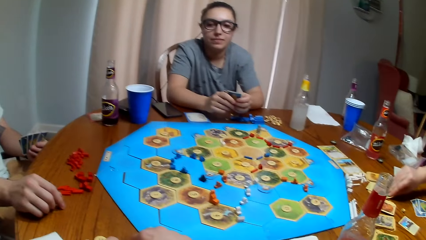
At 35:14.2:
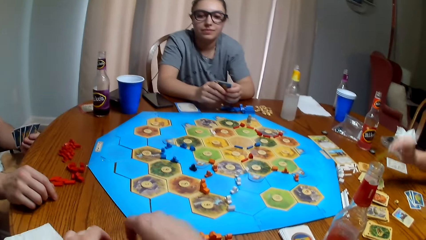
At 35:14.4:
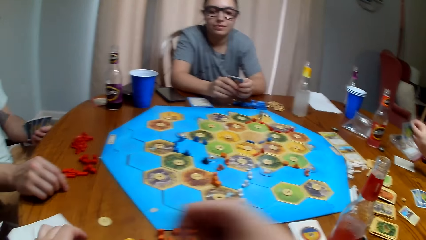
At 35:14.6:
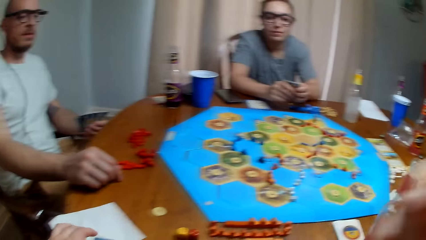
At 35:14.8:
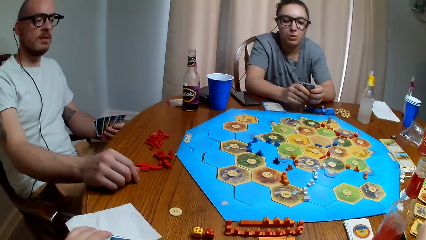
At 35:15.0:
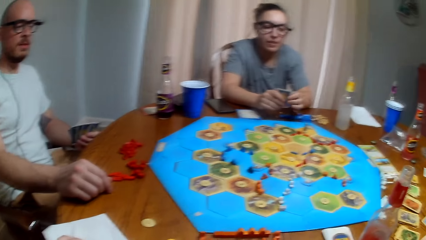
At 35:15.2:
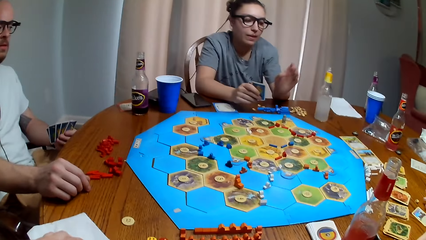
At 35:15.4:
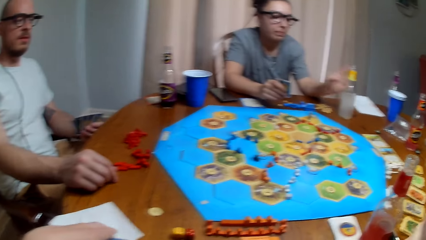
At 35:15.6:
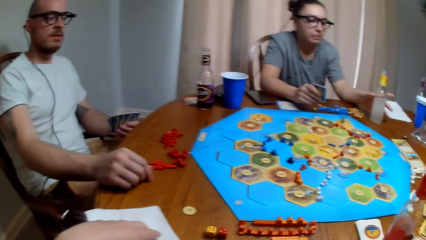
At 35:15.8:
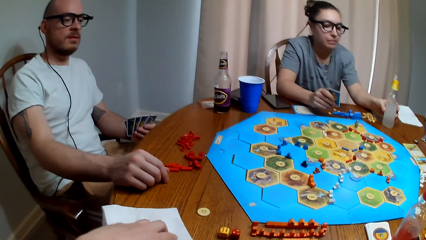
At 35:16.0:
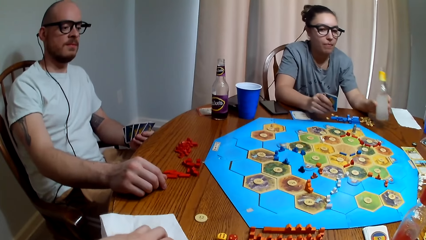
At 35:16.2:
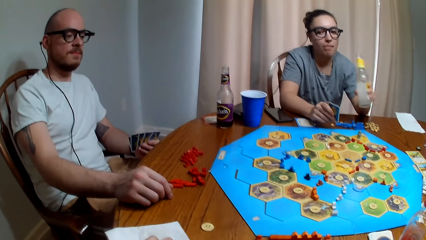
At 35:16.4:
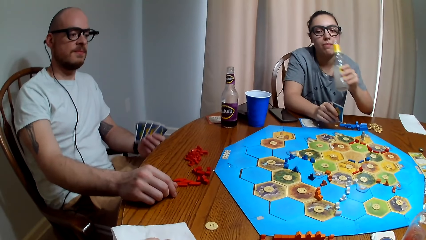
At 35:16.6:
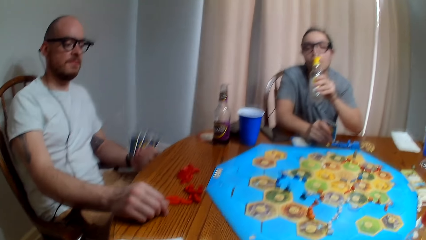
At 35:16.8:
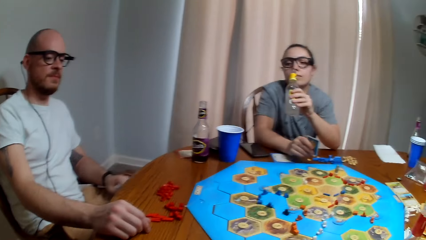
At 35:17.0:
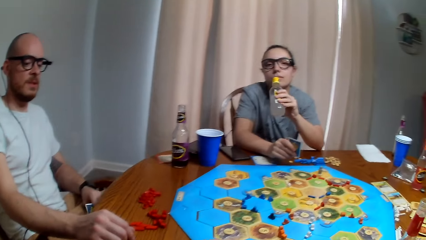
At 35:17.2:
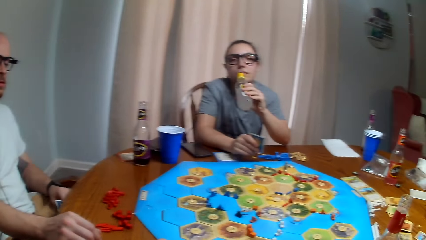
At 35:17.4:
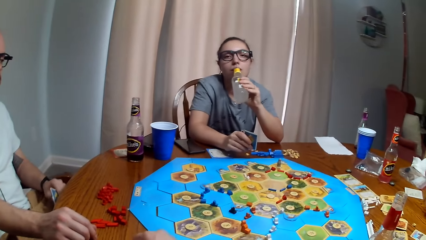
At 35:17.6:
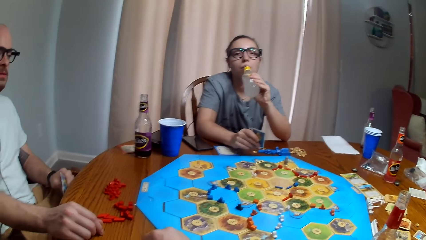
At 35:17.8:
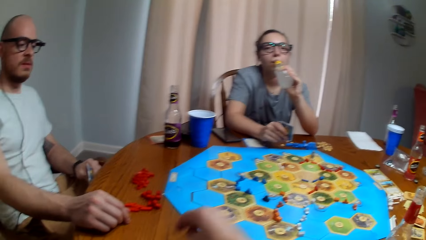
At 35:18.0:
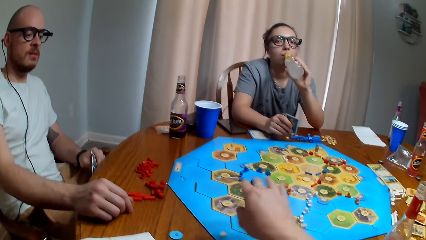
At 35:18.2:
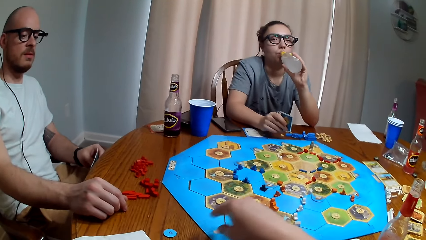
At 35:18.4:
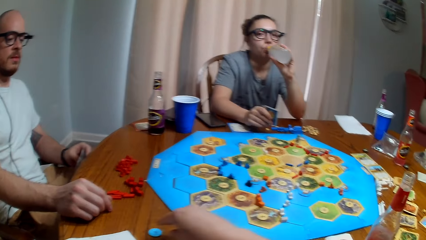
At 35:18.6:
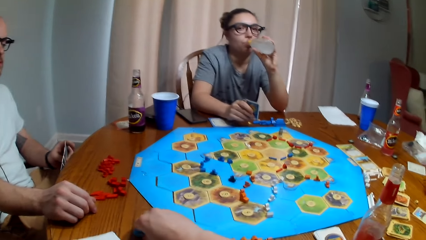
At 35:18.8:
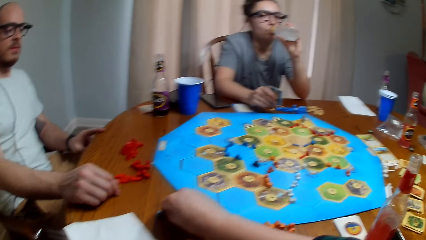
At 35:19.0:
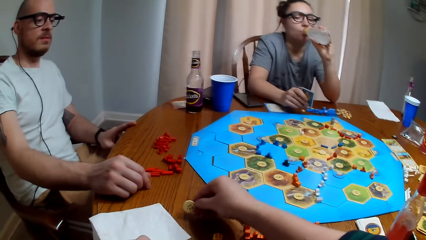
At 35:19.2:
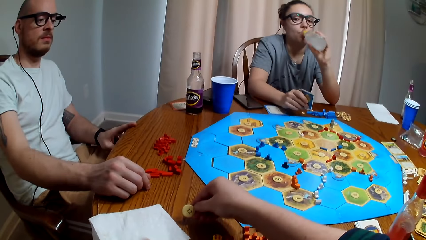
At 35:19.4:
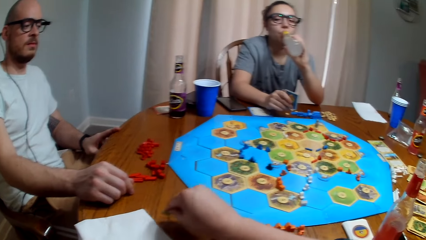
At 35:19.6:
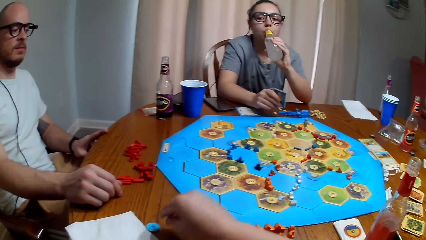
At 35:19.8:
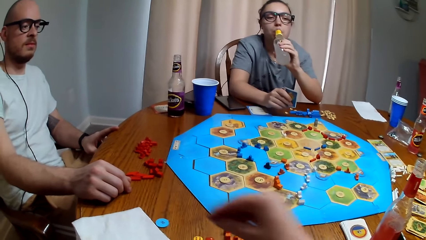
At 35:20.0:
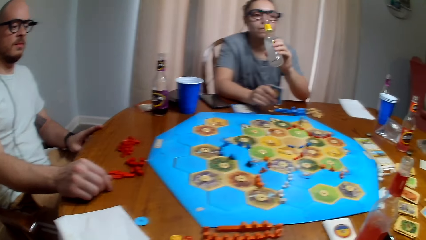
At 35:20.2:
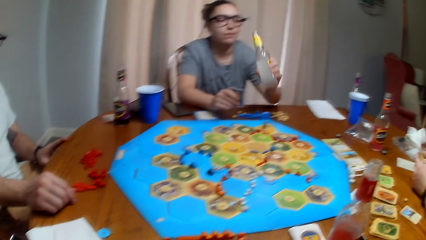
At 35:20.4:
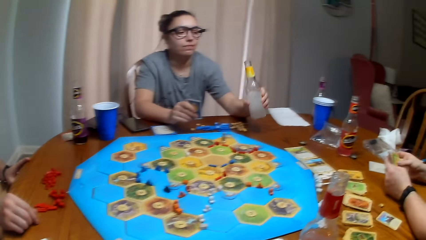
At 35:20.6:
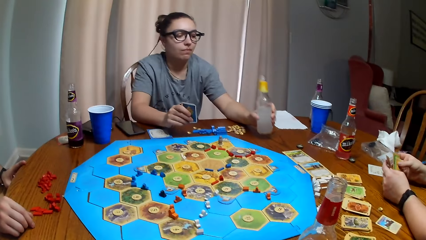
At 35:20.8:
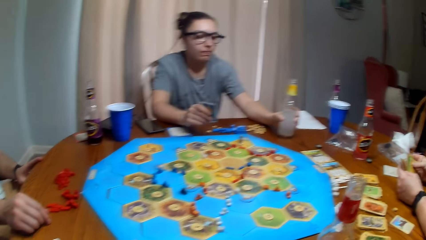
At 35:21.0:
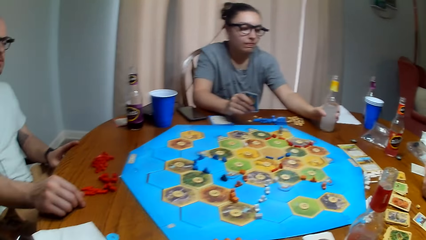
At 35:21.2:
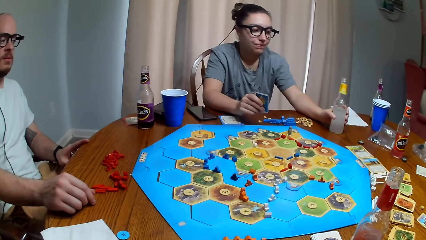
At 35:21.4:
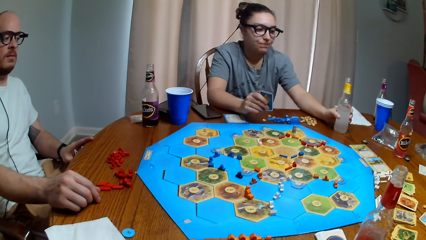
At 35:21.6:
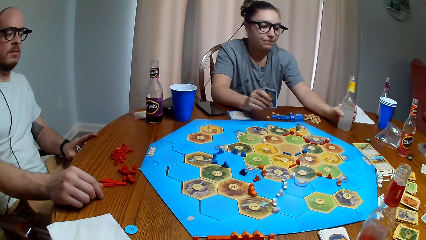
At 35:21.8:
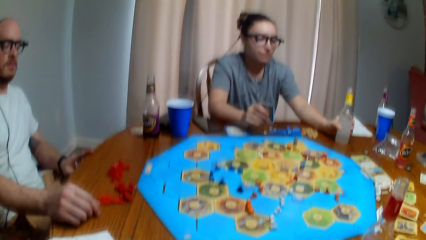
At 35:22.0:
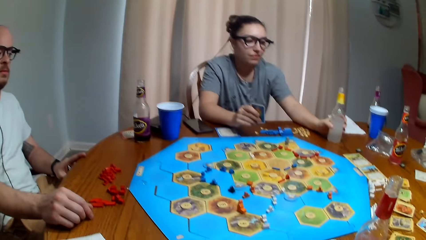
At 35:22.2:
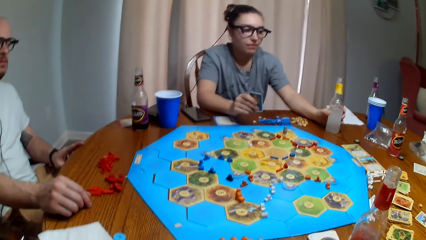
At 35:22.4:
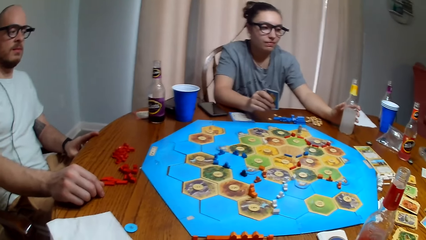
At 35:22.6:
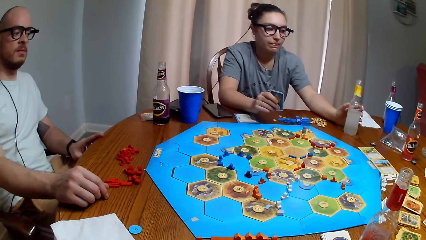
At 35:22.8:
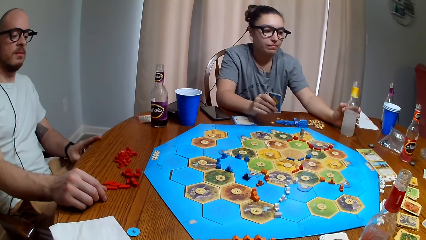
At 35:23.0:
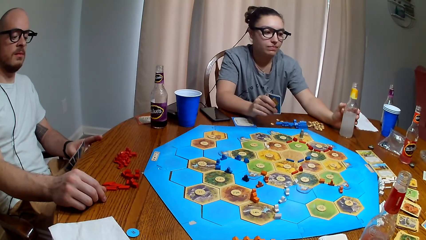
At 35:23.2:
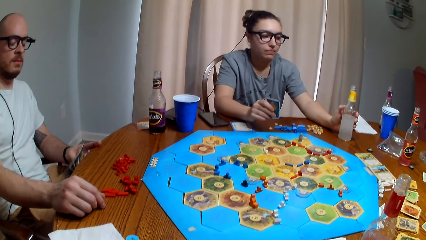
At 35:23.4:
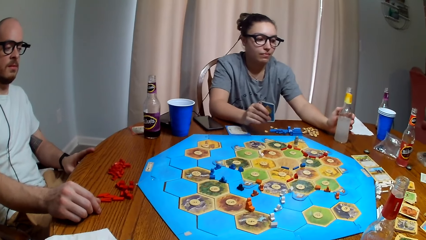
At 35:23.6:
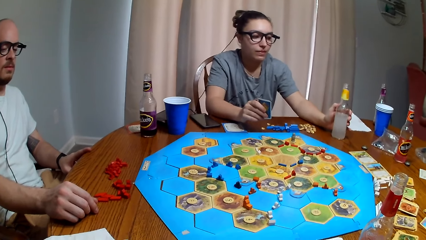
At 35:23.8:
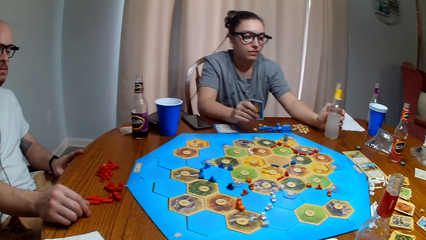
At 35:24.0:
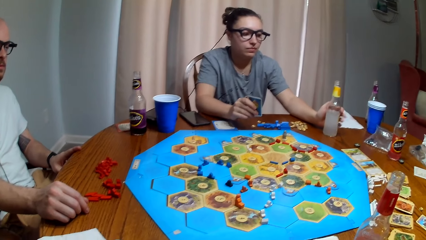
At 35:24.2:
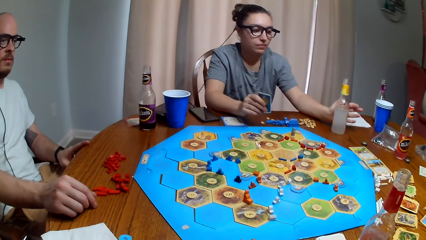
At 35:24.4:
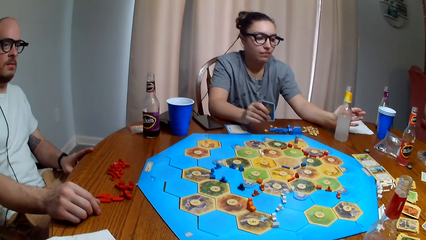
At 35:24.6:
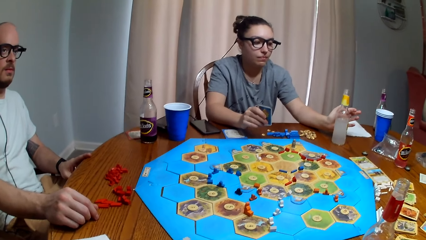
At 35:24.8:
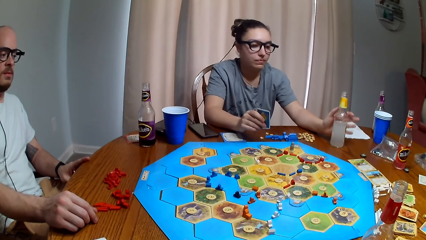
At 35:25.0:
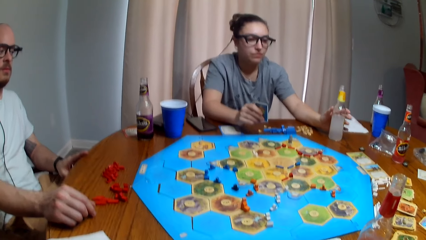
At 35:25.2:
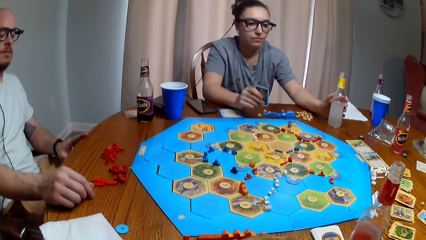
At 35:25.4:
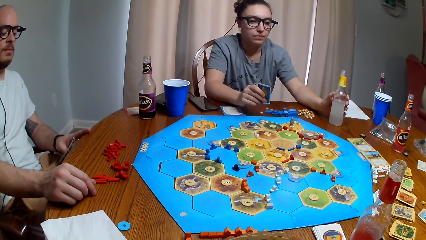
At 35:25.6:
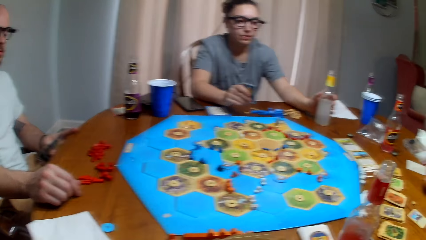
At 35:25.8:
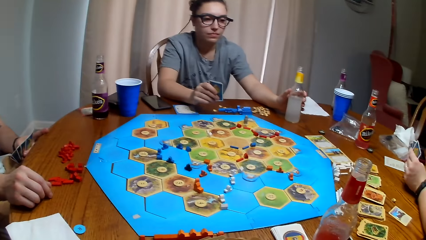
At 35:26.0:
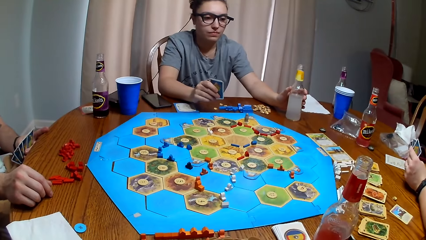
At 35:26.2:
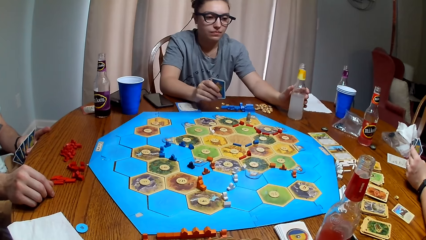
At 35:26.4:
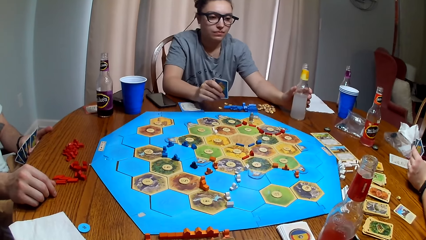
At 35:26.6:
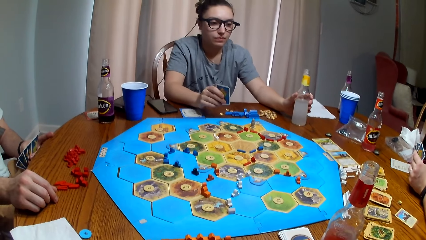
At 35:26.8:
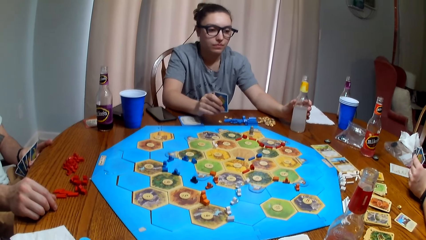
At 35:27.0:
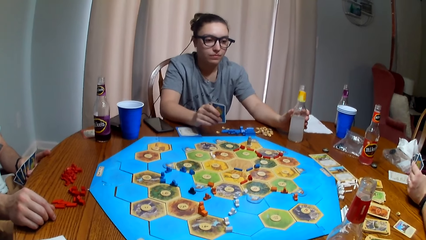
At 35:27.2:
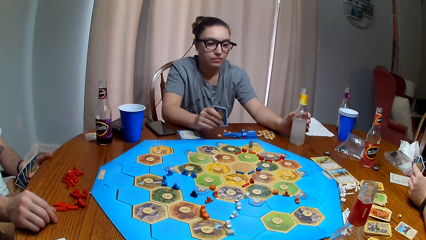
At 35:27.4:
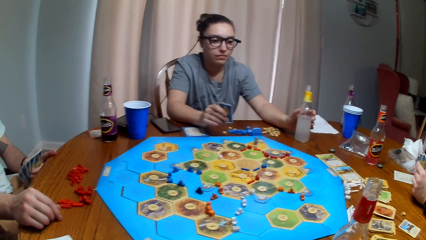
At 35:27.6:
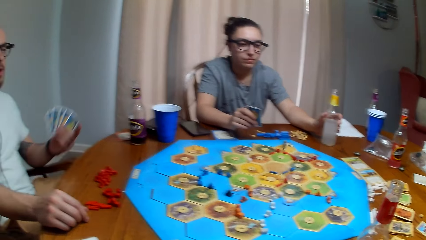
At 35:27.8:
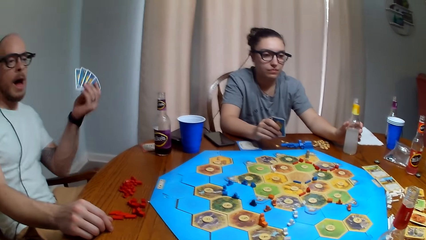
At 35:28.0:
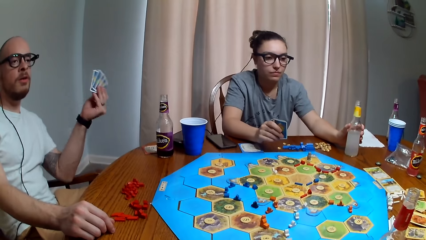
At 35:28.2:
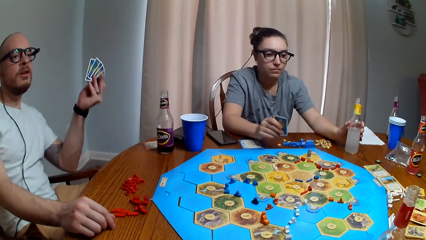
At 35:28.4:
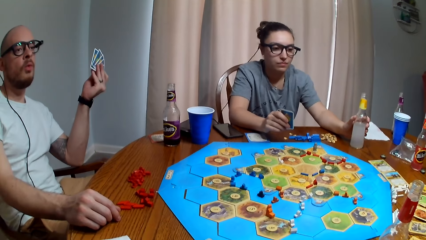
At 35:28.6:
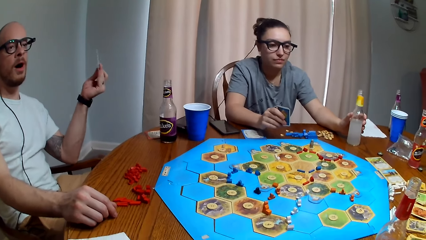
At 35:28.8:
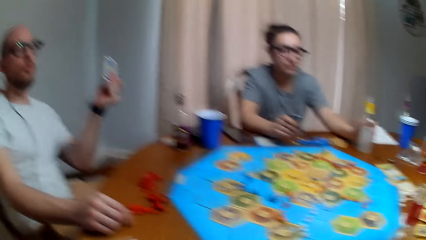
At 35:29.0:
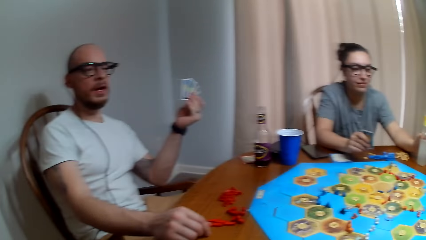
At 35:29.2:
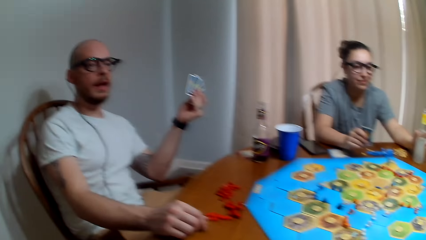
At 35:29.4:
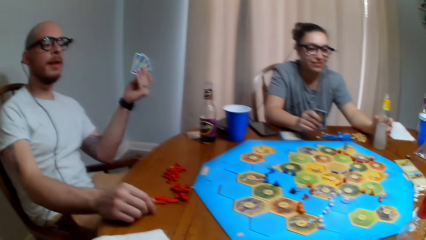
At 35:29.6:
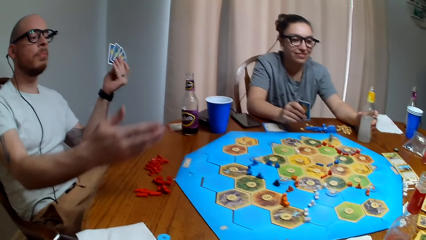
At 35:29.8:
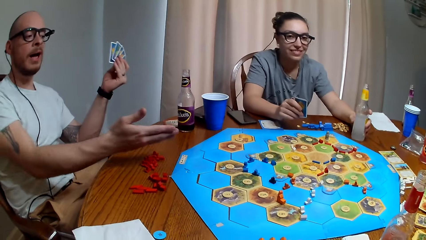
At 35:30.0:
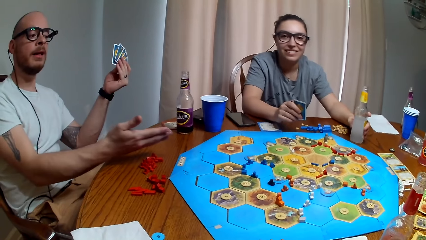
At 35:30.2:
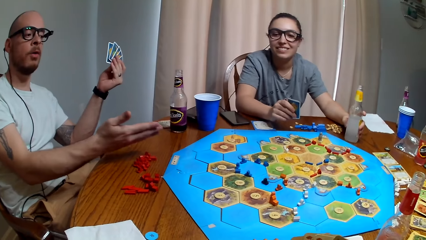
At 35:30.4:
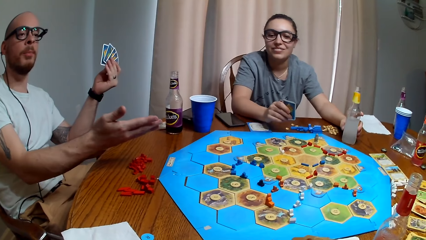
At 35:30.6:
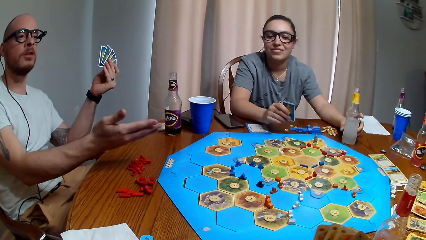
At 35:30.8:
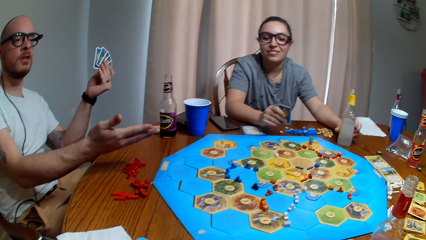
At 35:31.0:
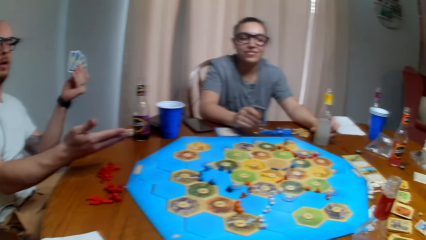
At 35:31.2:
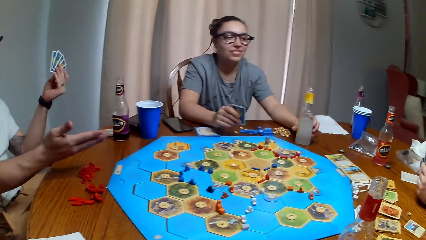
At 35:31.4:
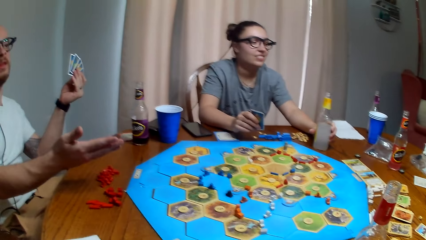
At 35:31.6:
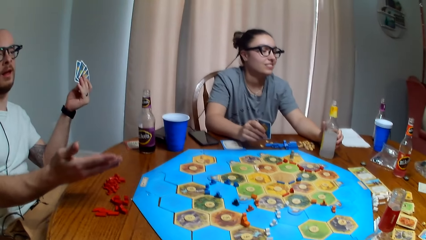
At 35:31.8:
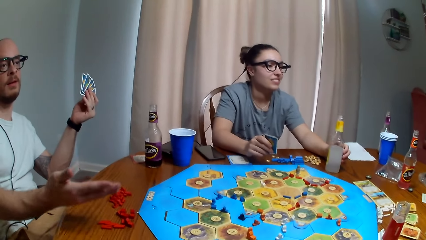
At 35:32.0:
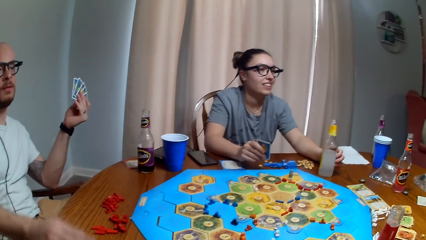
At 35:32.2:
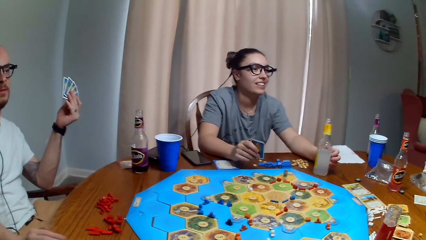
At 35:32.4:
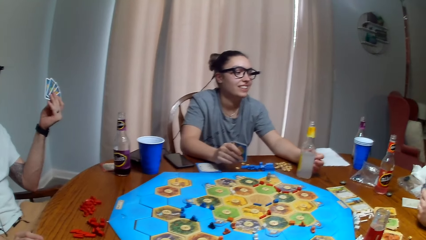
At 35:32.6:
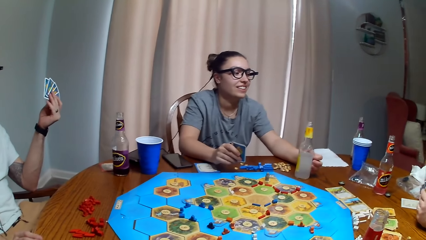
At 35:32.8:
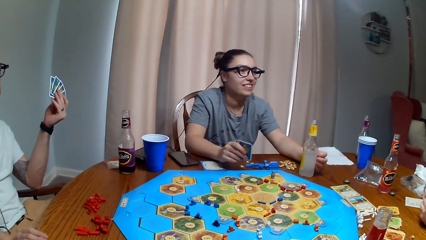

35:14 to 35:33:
The camera wearer puts the dice down. A woman picks the soda and drinks the soda. The camera wearer plays the Tabletop Board Game. They hold something. The woman returns the soda on the table. The camera wearer looks at the Tabletop Board Game. A person dialogues with another person. A man raises the hand and moves the hand.
